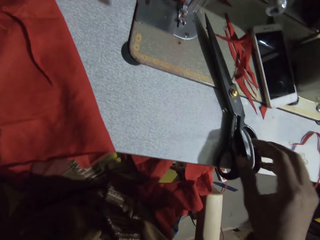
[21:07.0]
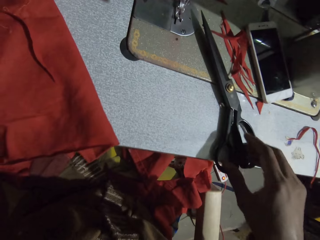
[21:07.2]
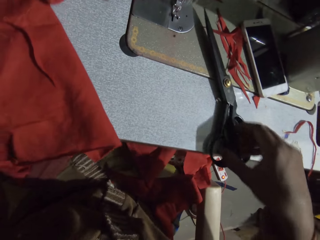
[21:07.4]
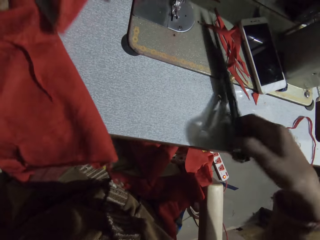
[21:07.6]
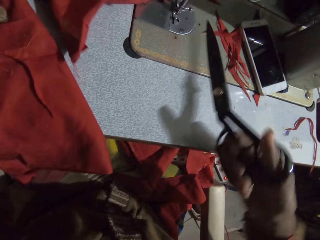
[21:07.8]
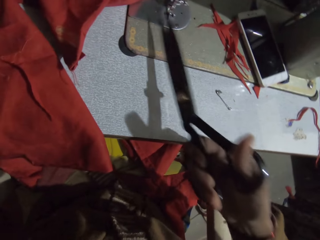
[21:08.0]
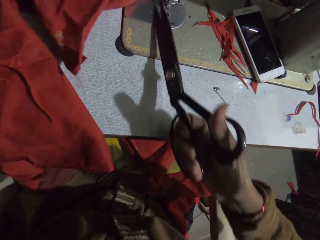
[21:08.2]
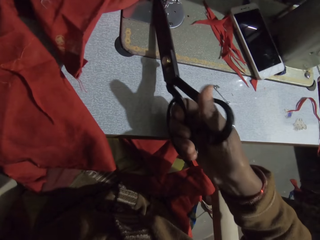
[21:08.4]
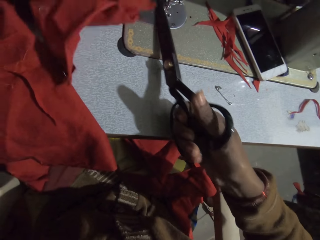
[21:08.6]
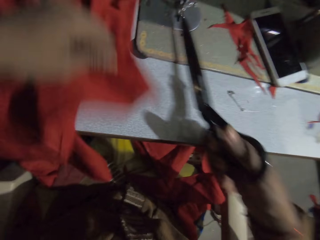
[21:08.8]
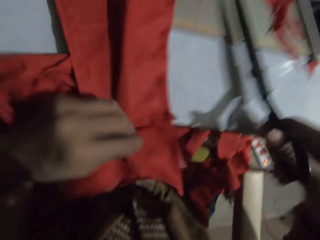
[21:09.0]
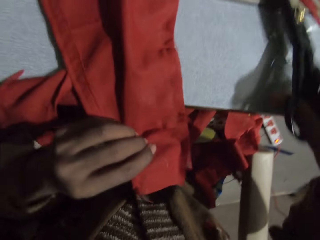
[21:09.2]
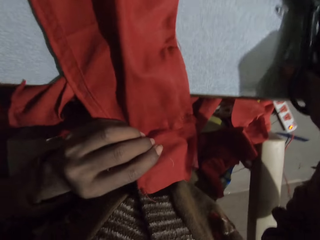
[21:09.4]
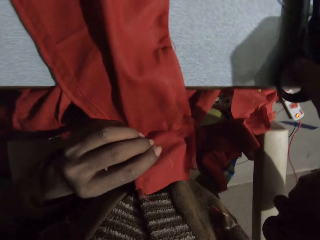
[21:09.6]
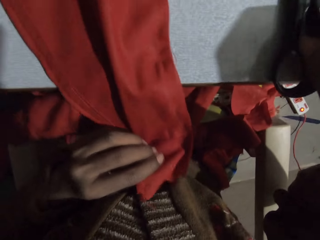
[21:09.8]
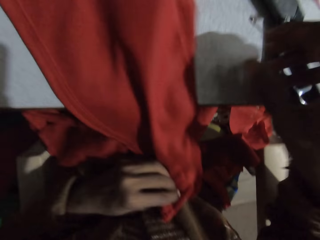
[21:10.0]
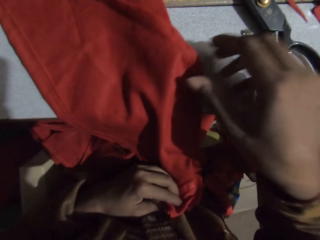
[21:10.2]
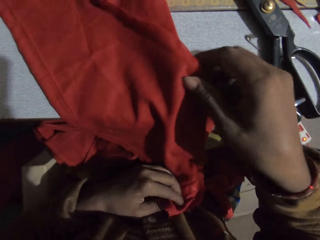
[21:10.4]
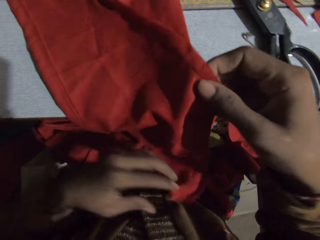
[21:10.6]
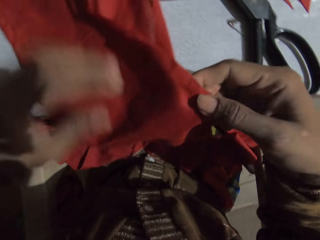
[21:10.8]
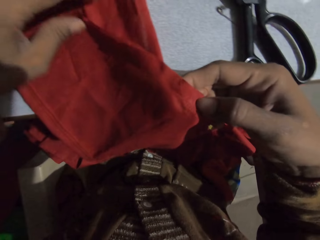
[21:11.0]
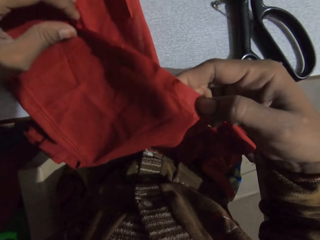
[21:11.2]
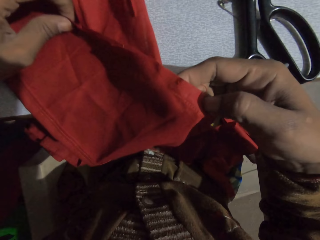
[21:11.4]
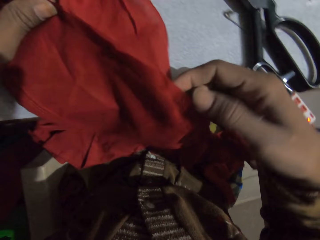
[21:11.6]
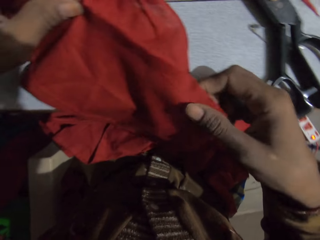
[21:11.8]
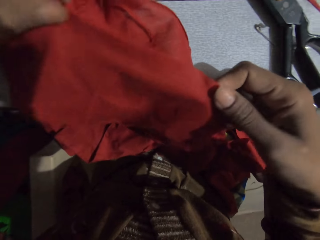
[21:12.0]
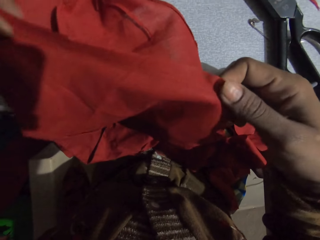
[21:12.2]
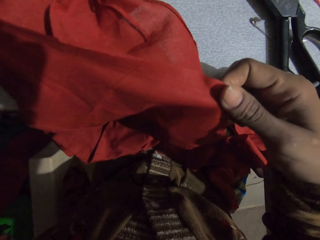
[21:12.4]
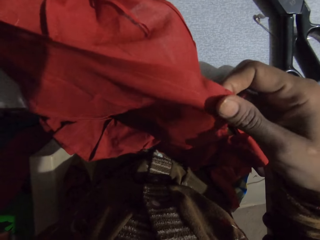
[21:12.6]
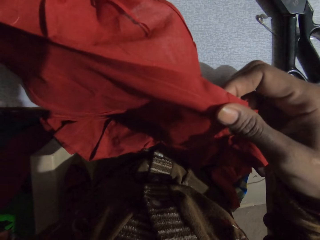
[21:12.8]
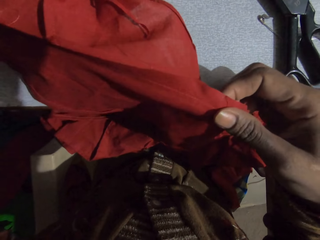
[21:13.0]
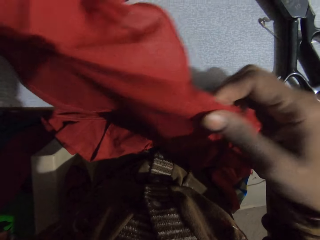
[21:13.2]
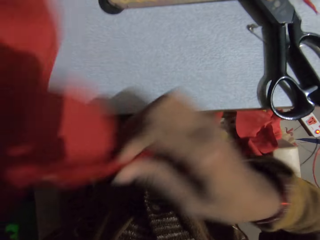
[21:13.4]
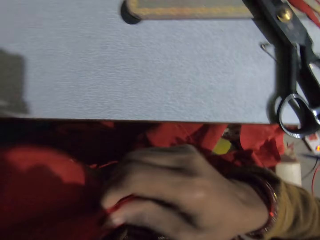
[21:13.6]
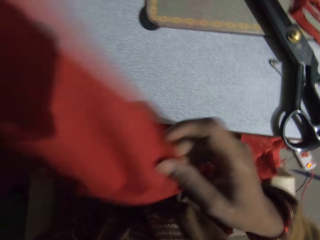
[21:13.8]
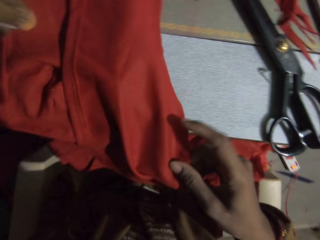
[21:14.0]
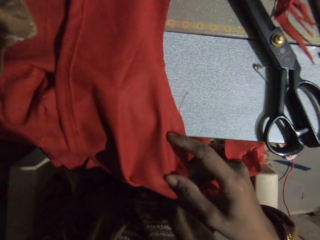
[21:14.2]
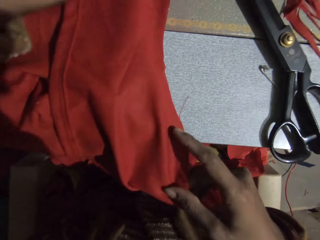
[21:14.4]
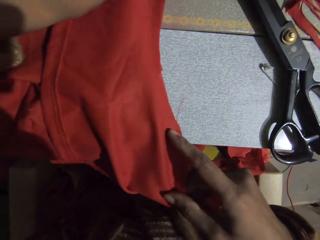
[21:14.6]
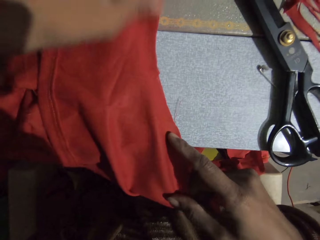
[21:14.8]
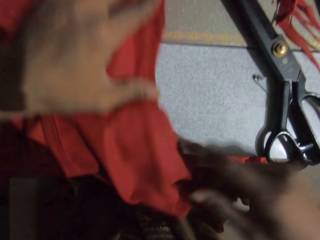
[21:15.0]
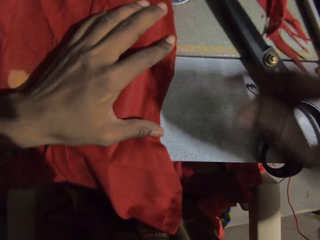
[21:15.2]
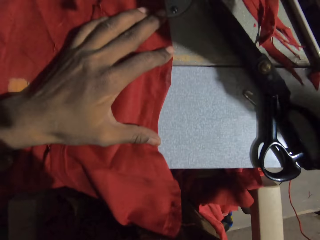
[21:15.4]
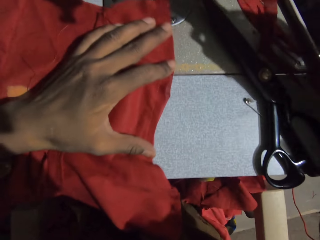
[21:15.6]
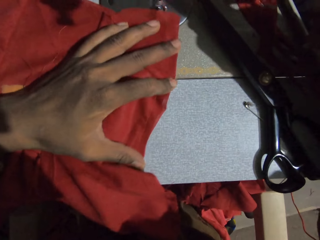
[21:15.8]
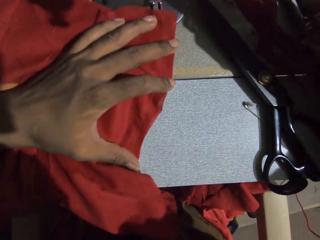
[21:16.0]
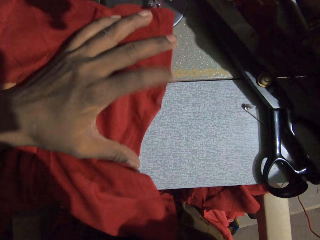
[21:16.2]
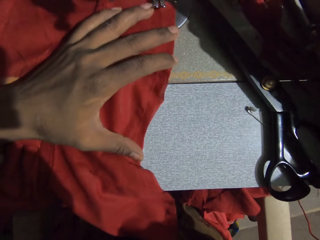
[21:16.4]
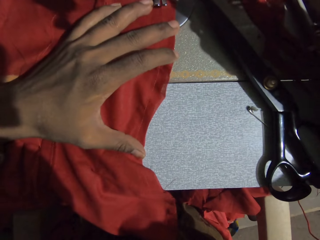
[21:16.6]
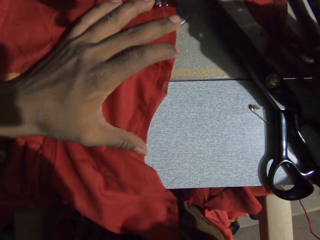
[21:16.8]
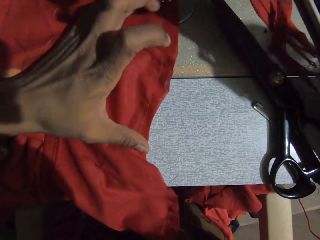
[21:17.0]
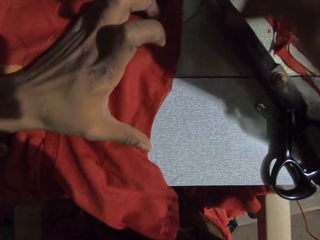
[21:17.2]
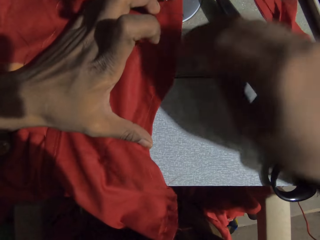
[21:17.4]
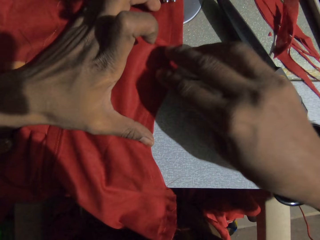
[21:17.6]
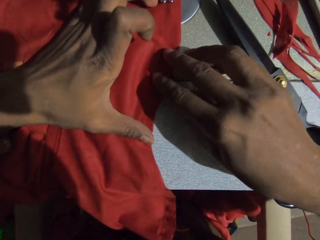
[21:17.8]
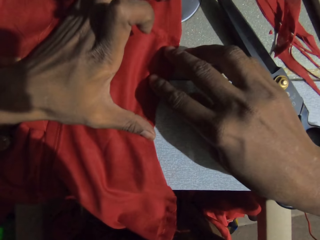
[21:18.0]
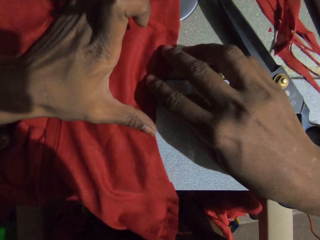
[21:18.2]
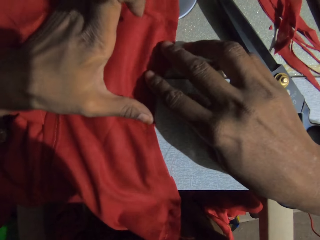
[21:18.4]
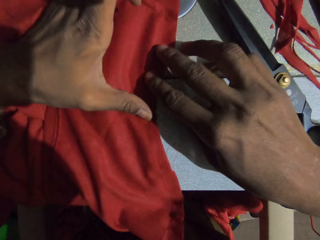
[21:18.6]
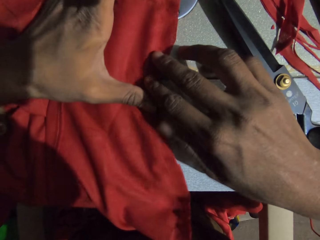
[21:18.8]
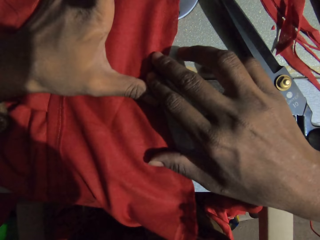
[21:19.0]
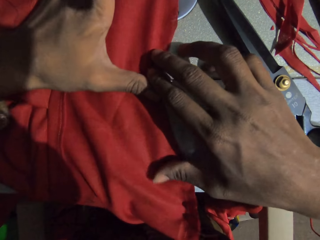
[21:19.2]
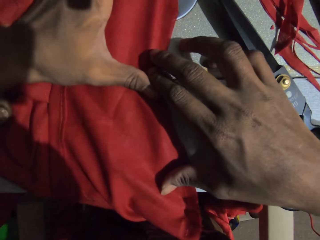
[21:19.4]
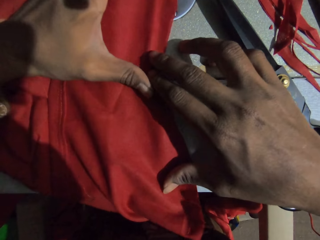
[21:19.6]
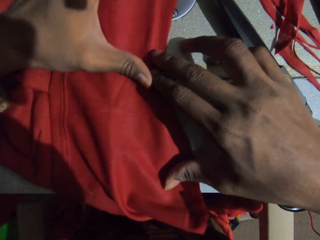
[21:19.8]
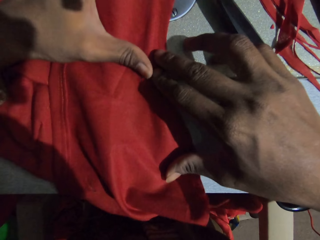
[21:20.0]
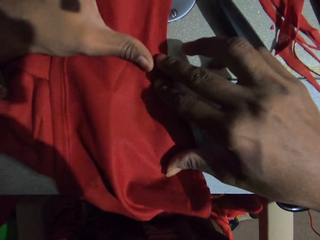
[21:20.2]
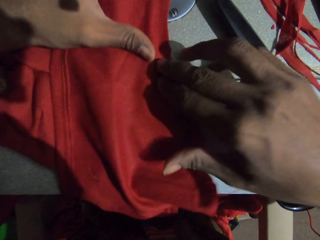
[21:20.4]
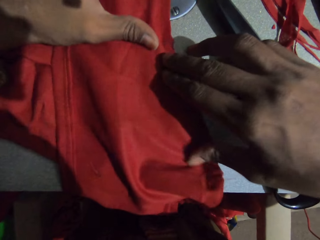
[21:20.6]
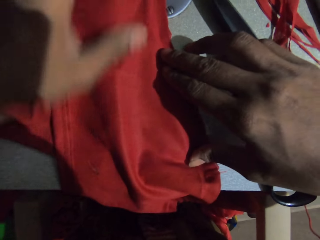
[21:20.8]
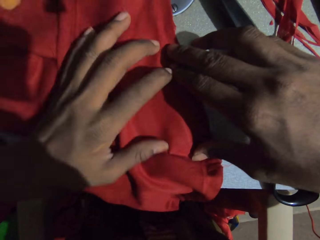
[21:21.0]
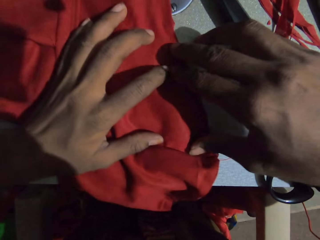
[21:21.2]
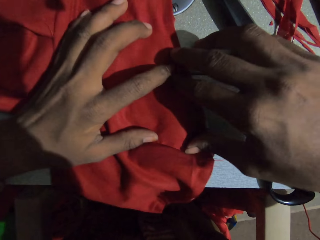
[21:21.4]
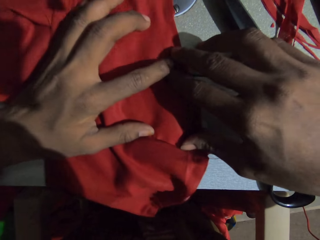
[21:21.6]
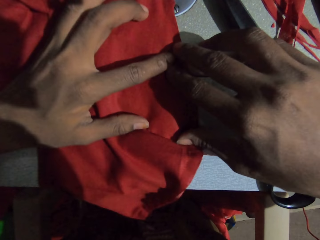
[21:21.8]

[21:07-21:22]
The camera wearer picks the scissors on the sewing machine. He cuts the thread, cuts the piece of cloth with the scissors, and pulls the fabric. He puts the scissors on the sewing machine. He checks the cloth and holds the piece of cloth with his hands. He adjusts the fabric on the sewing machine and puts the piece of cloth on the sewing machine. He sews the piece of cloth with the sewing machine.

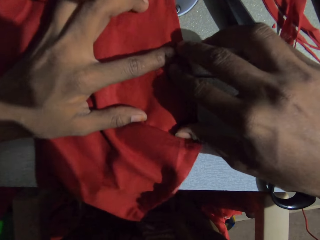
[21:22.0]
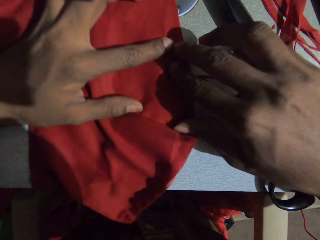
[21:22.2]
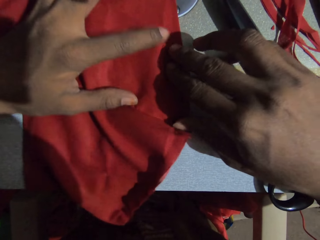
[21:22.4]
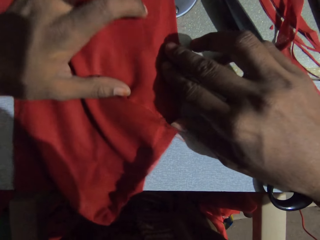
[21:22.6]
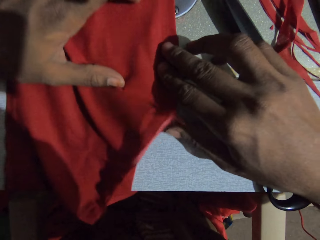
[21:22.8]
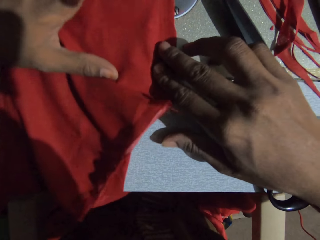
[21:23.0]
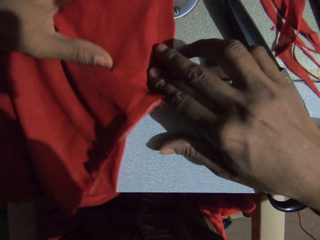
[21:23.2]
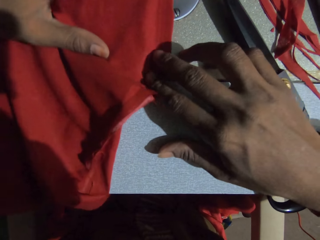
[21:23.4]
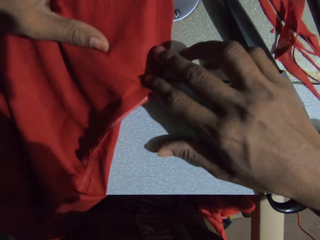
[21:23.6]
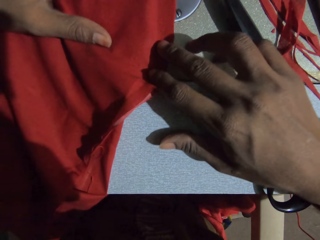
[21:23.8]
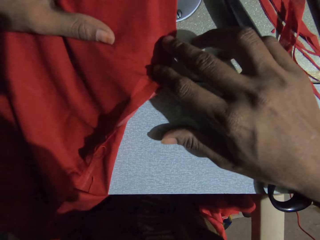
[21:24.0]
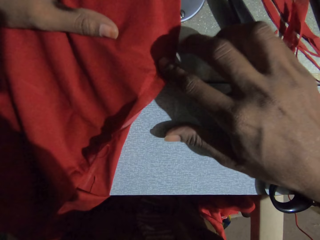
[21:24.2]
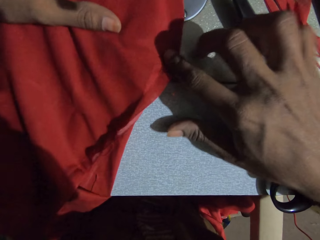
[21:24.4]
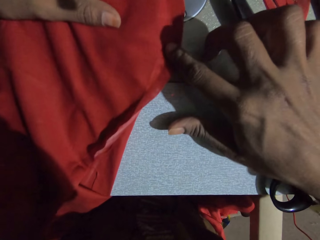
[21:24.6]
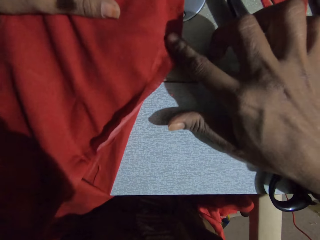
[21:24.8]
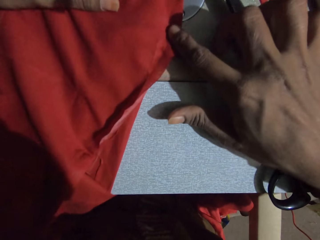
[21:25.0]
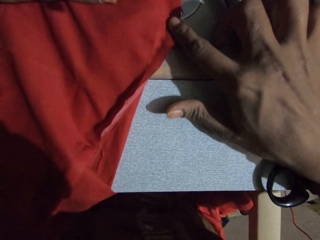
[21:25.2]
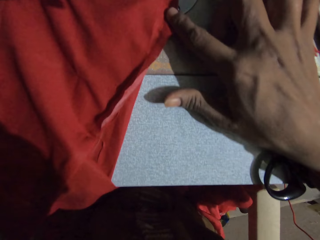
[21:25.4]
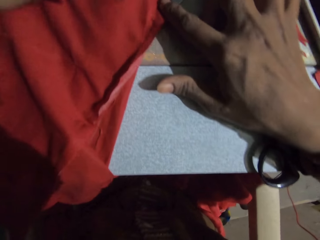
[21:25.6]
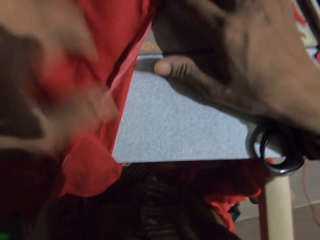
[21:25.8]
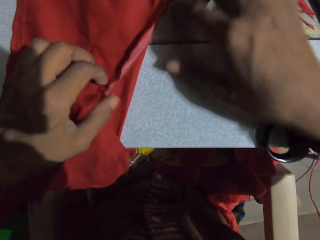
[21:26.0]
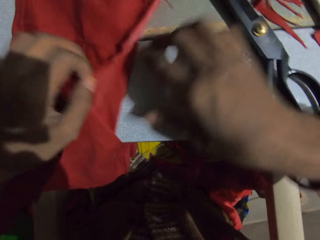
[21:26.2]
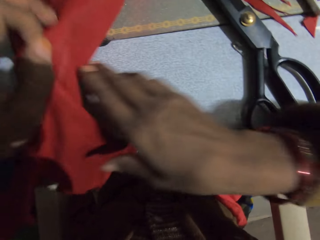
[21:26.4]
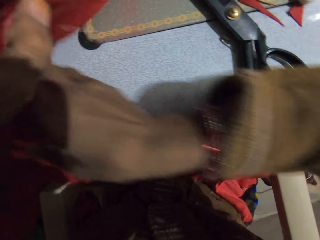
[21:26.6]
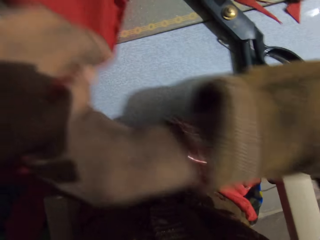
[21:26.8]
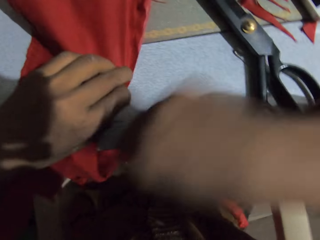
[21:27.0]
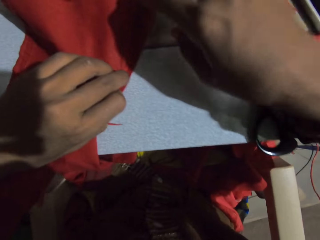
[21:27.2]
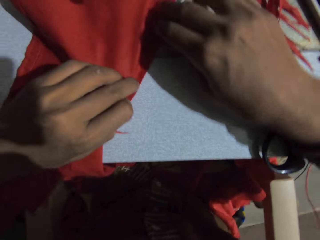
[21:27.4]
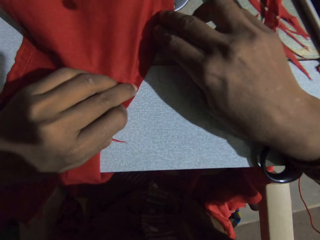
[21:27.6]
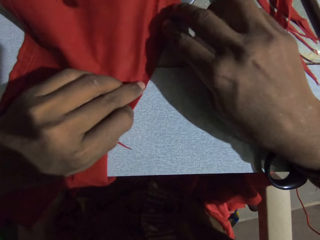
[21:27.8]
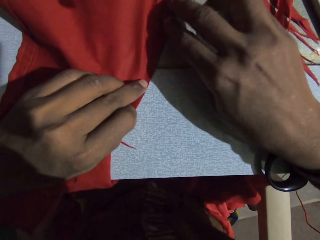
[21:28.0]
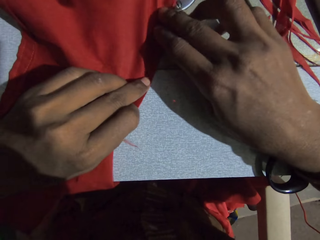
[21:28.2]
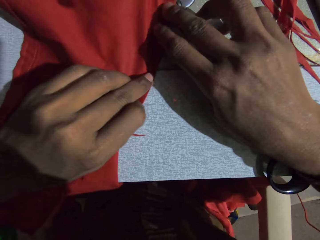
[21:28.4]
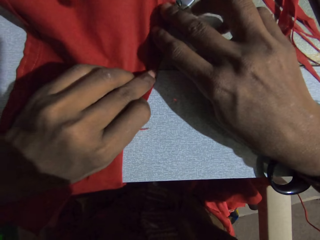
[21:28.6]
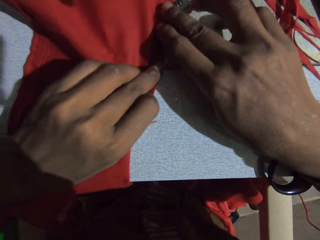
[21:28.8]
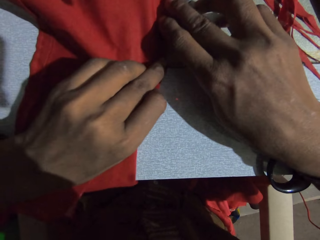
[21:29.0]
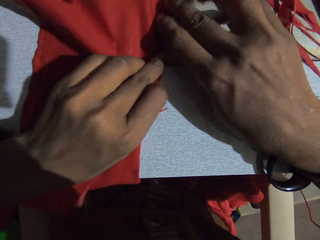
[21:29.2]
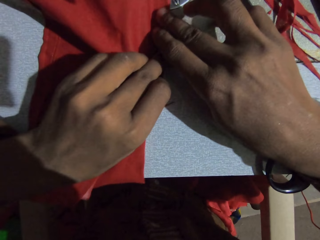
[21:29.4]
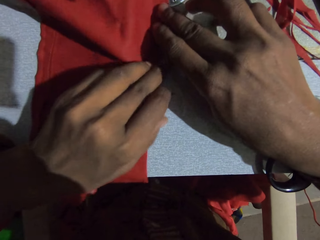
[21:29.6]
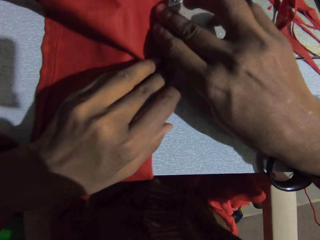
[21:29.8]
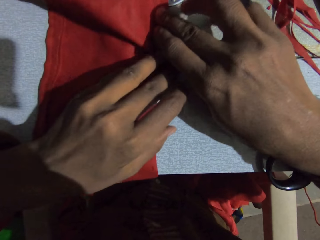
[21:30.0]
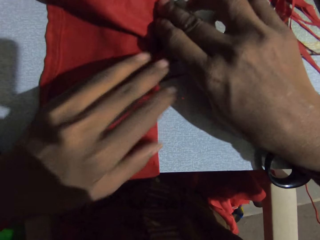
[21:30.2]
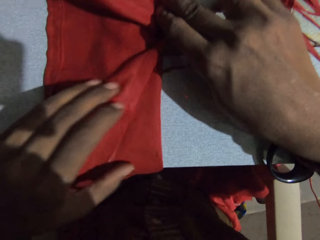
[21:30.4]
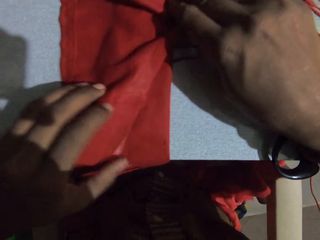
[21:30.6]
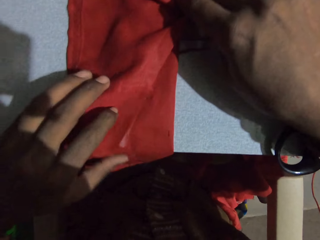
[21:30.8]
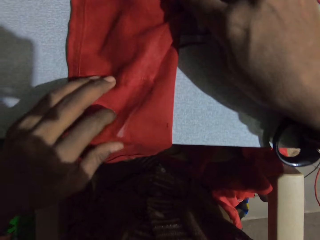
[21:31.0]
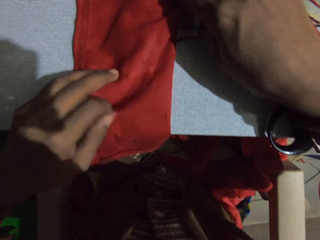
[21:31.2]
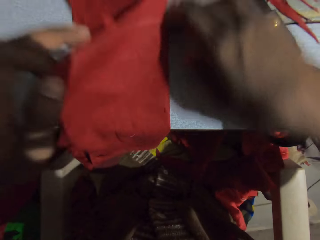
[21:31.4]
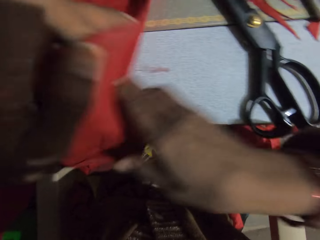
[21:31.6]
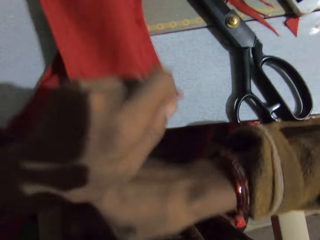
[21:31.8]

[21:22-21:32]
The camera wearer adjusts the fabric and moves the piece of cloth with his hands. He sews the piece of cloth with the sewing machine. He adjusts the fabric.
